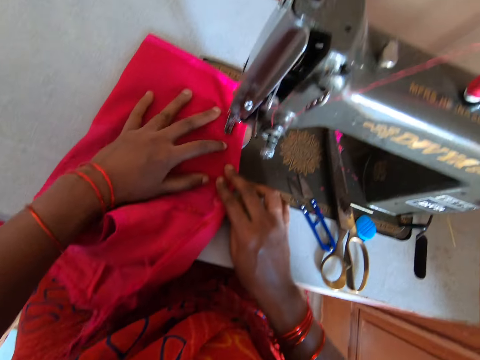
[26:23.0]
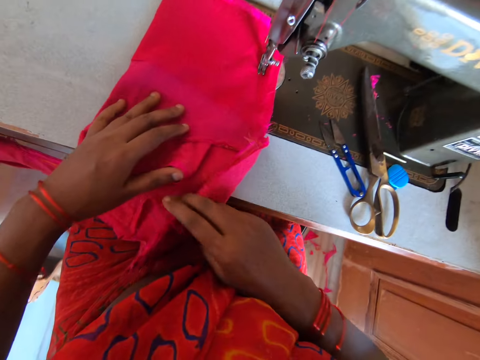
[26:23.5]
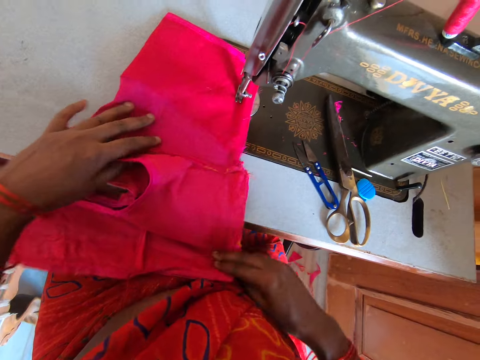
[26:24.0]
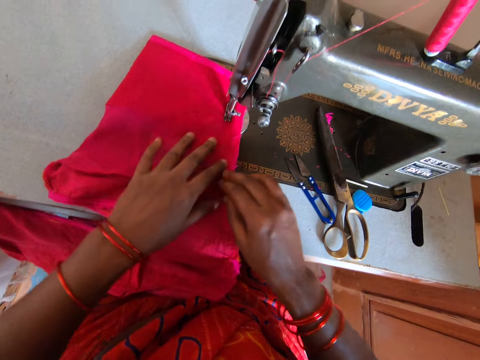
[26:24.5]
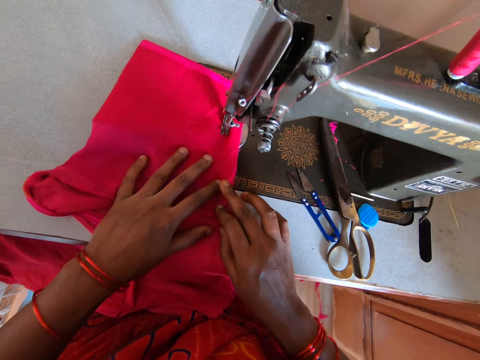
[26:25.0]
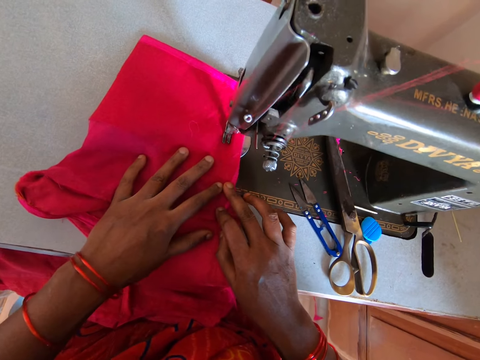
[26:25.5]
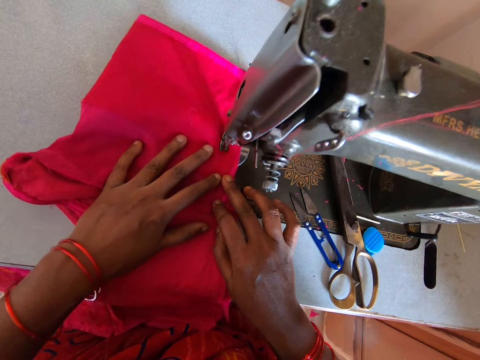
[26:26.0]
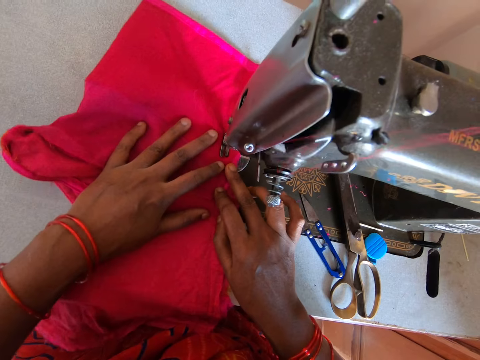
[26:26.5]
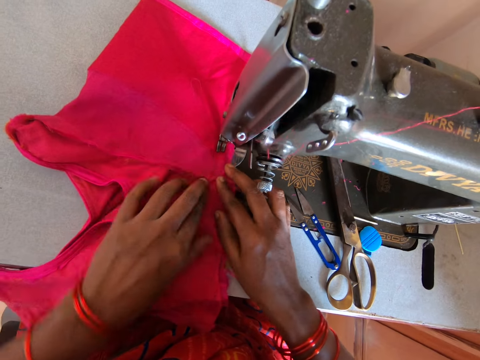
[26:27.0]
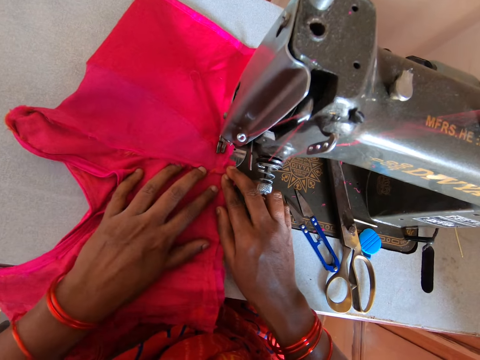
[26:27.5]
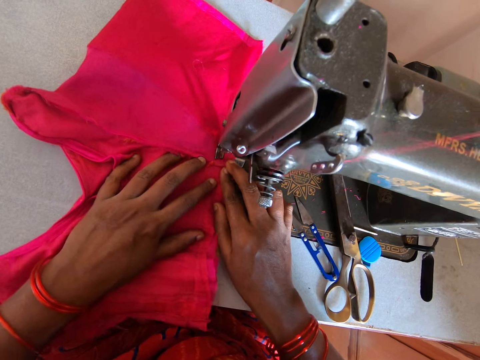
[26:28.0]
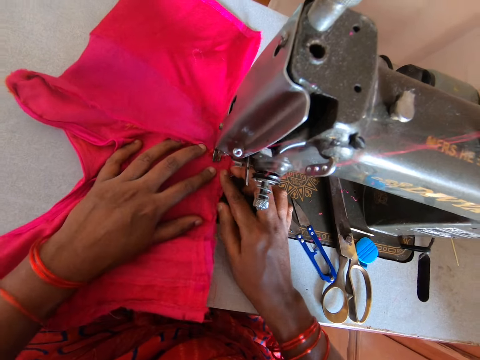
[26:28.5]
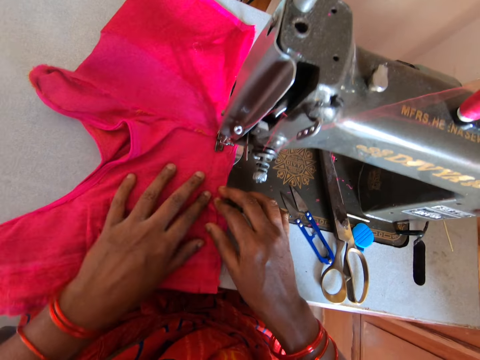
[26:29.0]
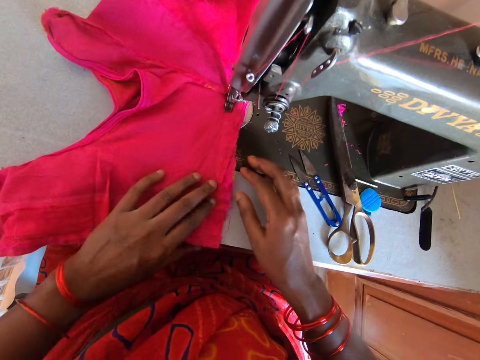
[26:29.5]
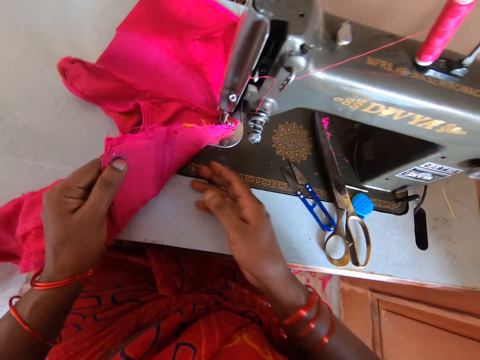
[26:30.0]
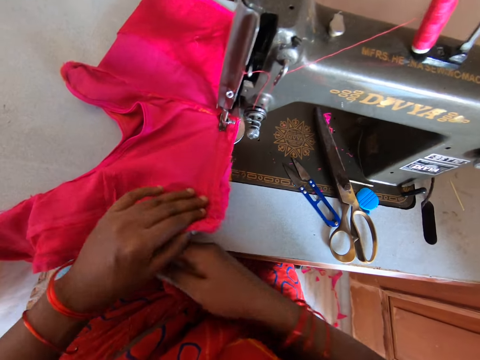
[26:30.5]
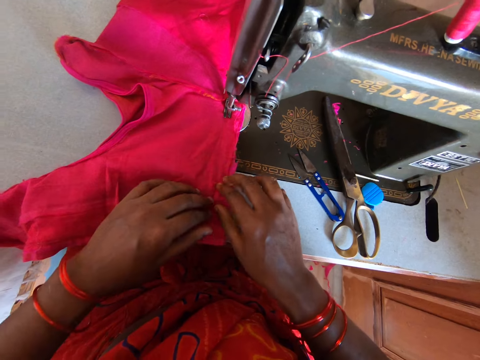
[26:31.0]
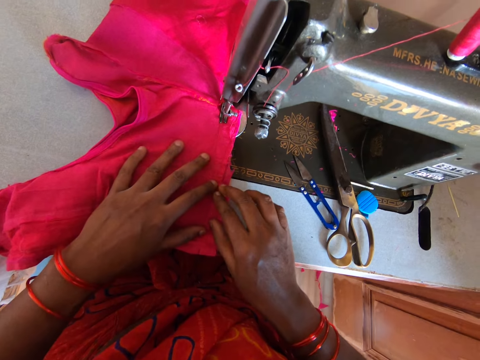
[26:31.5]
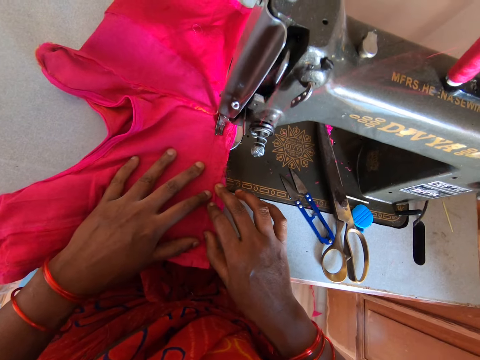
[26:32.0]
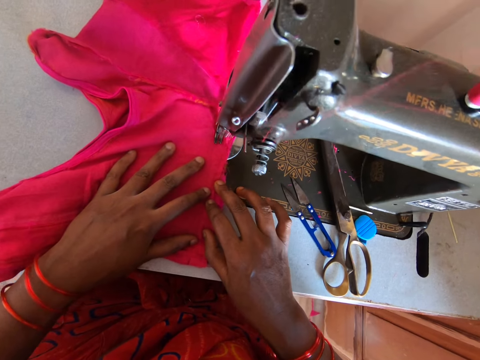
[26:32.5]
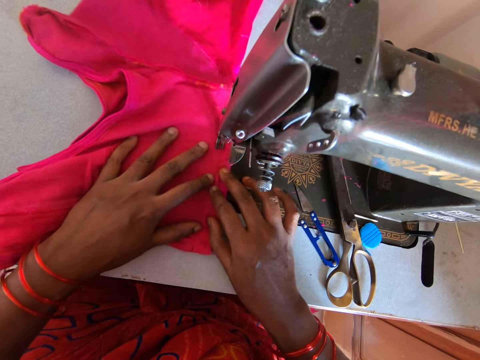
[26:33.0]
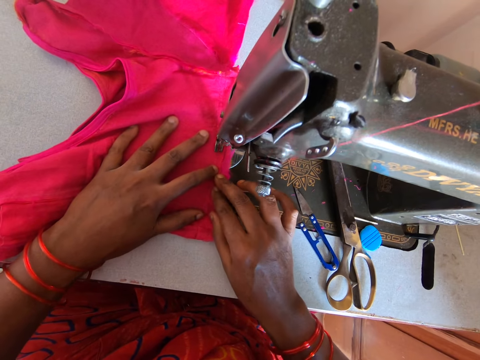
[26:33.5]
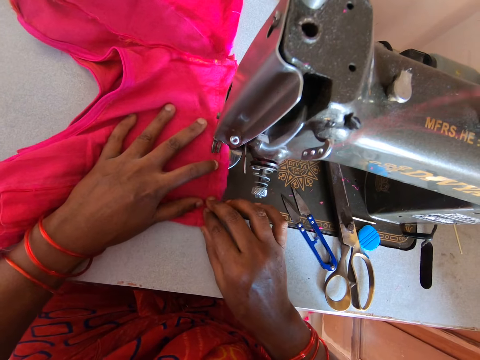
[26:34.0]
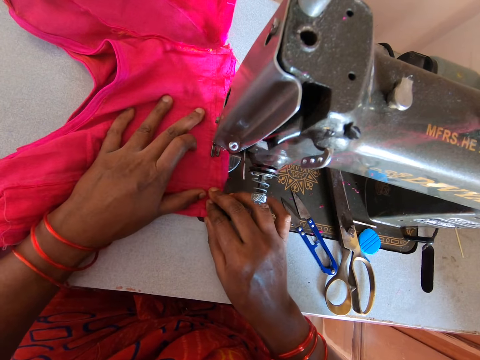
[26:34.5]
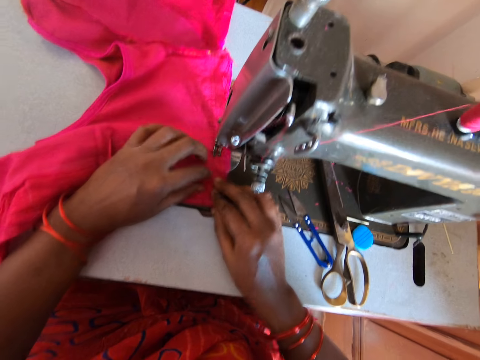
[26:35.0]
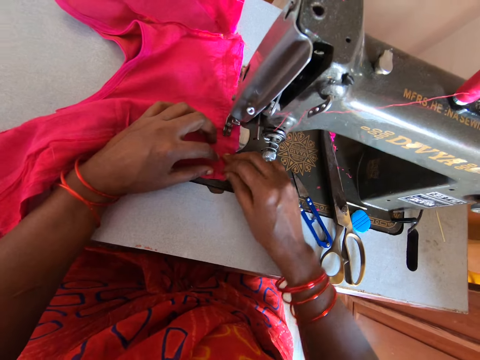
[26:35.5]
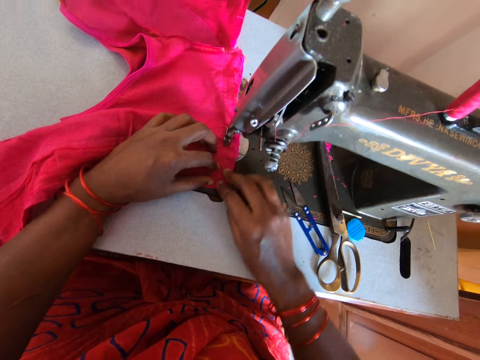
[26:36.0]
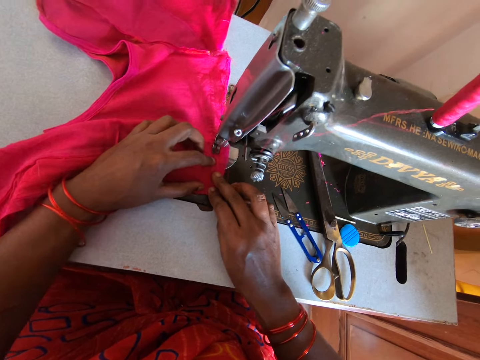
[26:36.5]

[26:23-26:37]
The camera wearer straightens the cloth. They sew. They fix the cloth on the sewing machine table. They sew.

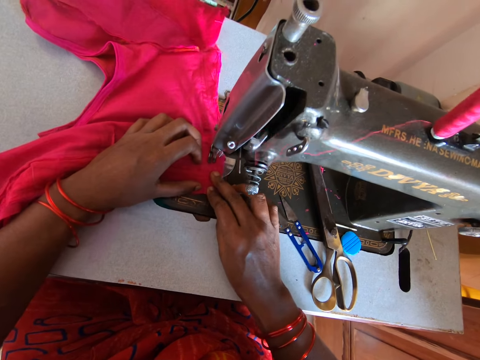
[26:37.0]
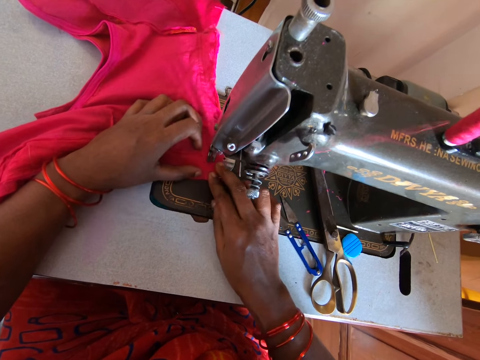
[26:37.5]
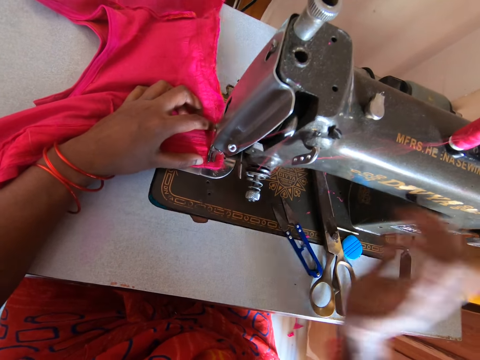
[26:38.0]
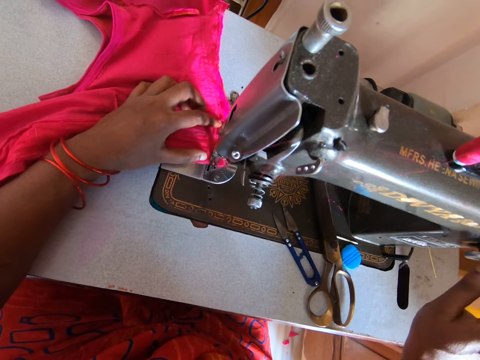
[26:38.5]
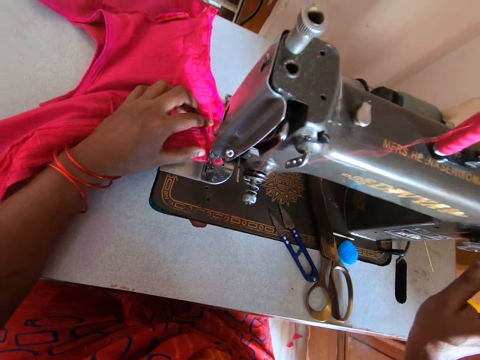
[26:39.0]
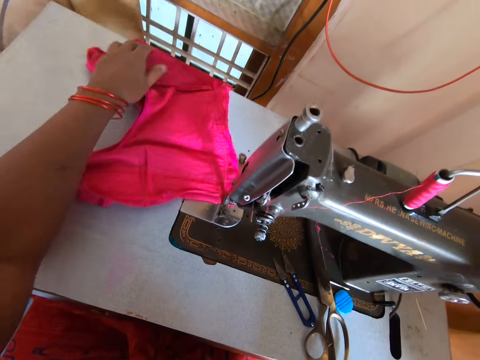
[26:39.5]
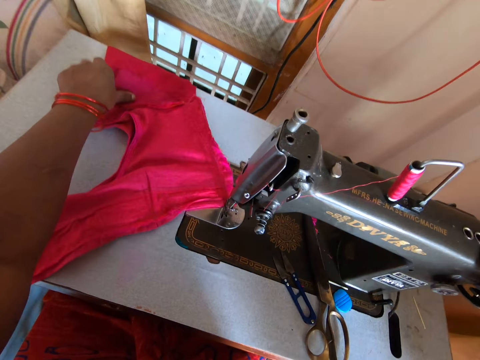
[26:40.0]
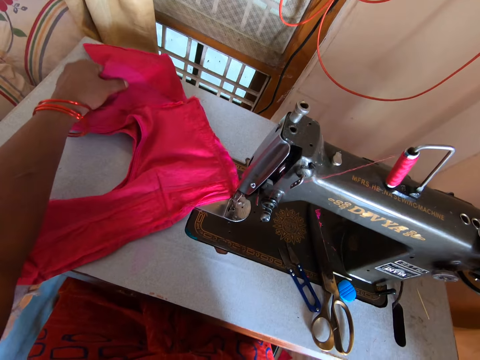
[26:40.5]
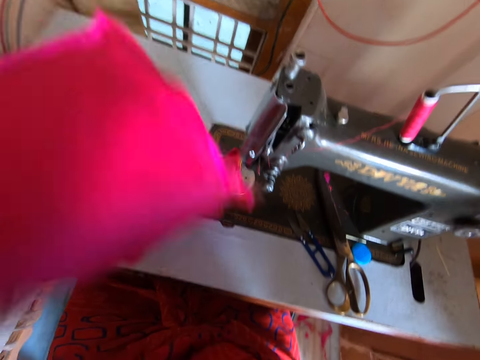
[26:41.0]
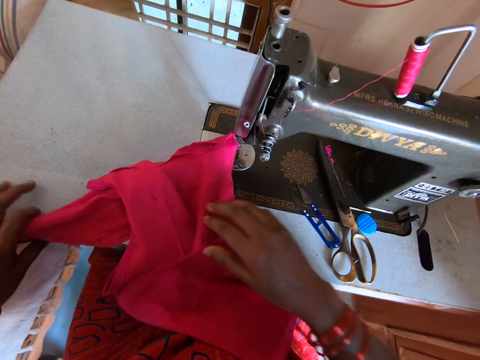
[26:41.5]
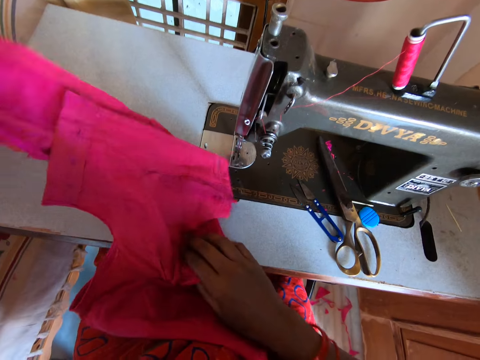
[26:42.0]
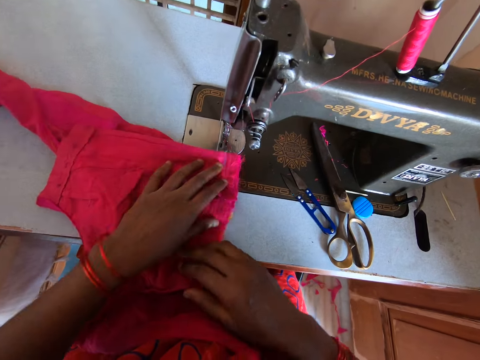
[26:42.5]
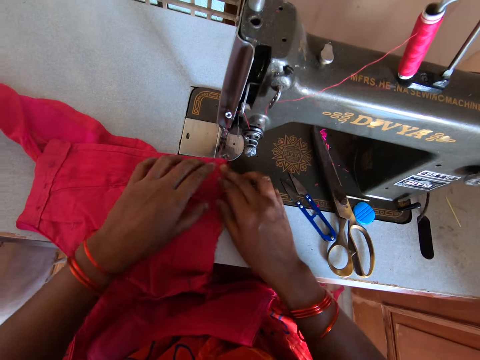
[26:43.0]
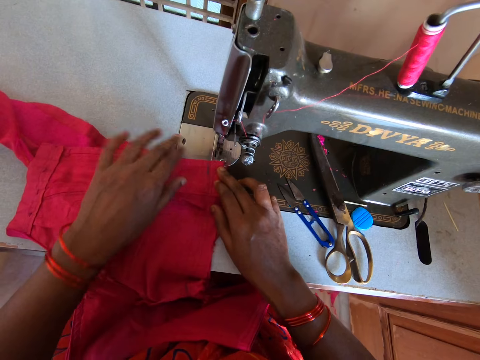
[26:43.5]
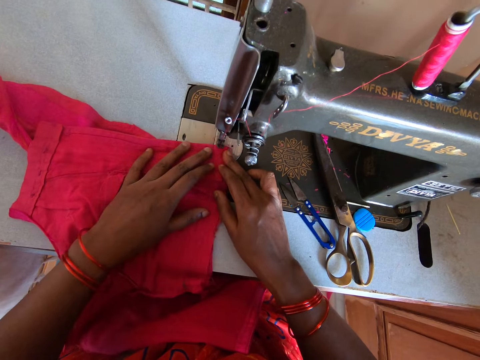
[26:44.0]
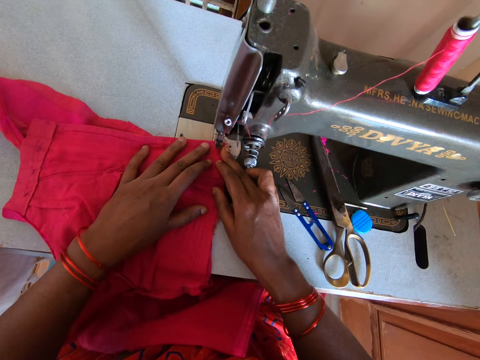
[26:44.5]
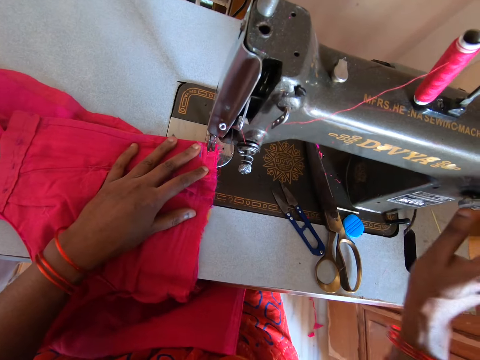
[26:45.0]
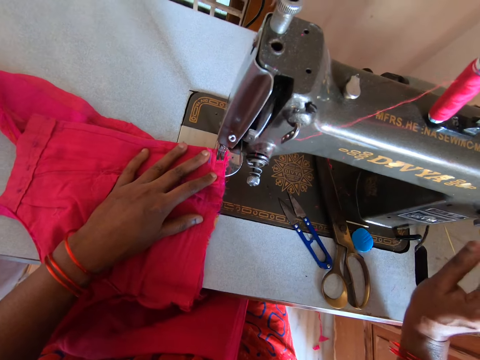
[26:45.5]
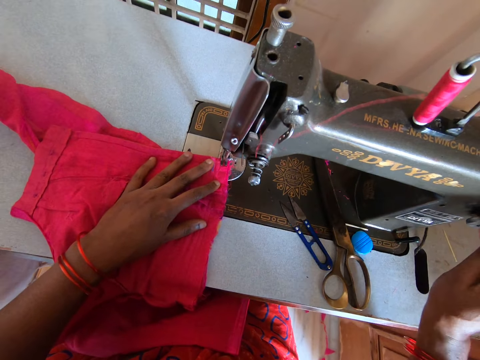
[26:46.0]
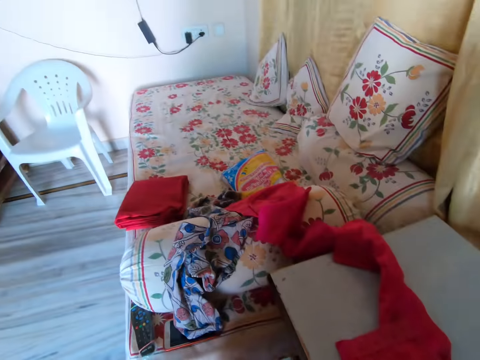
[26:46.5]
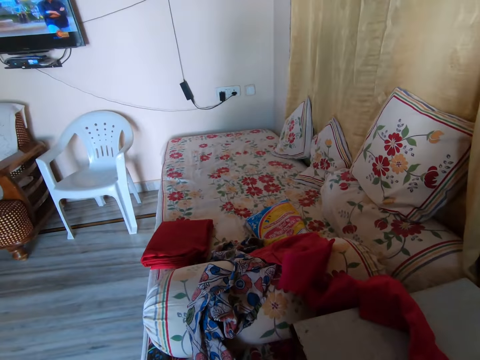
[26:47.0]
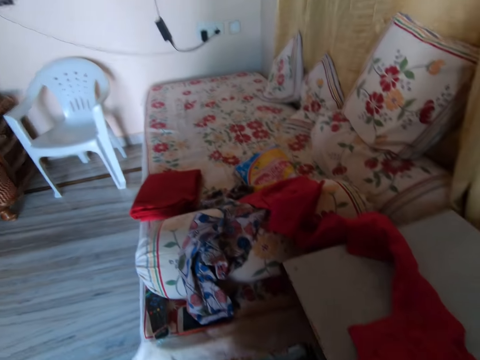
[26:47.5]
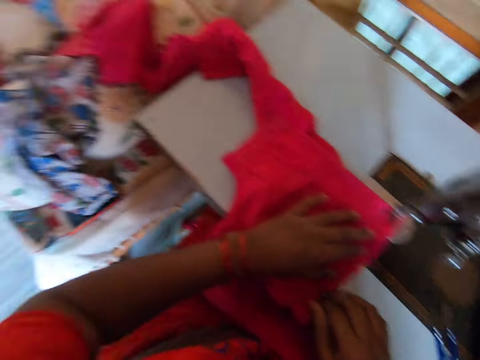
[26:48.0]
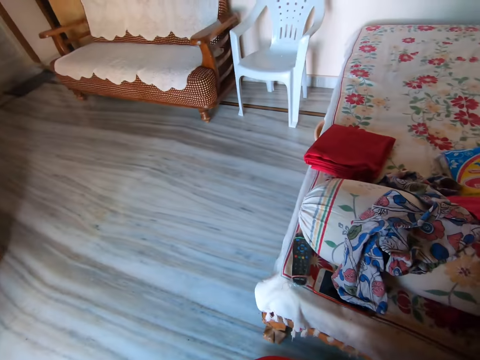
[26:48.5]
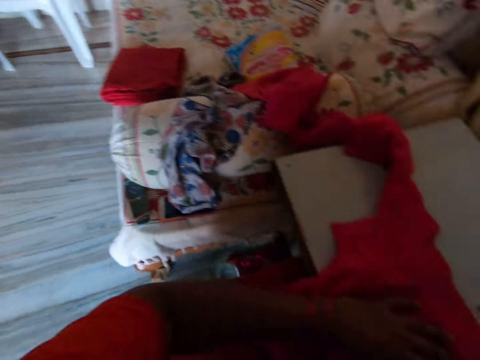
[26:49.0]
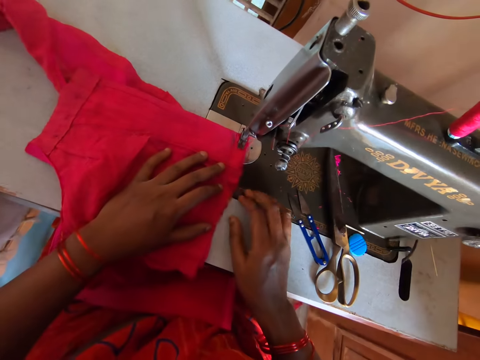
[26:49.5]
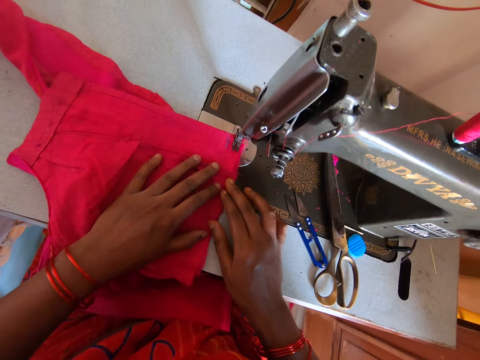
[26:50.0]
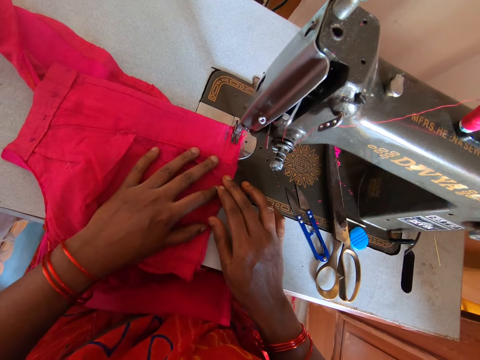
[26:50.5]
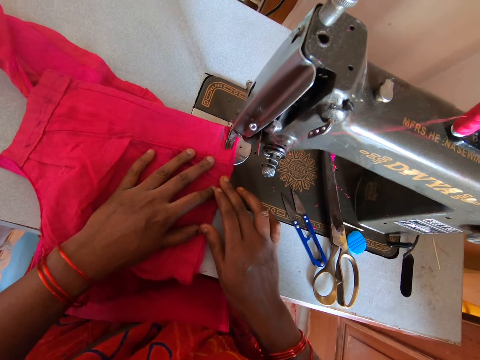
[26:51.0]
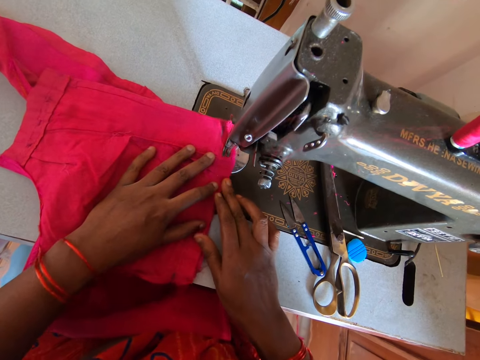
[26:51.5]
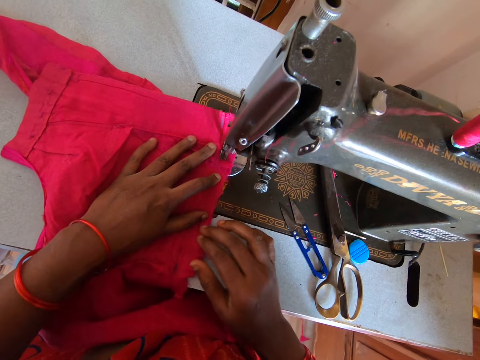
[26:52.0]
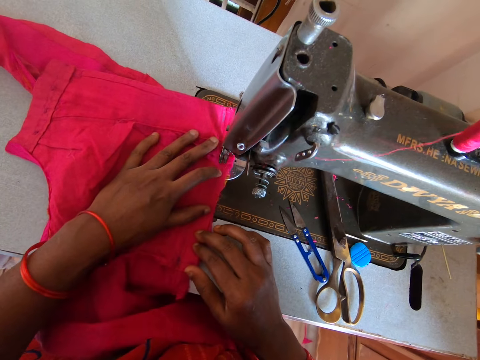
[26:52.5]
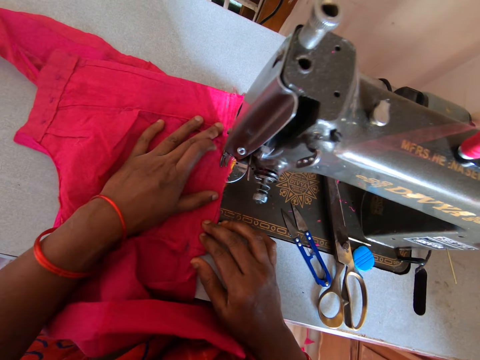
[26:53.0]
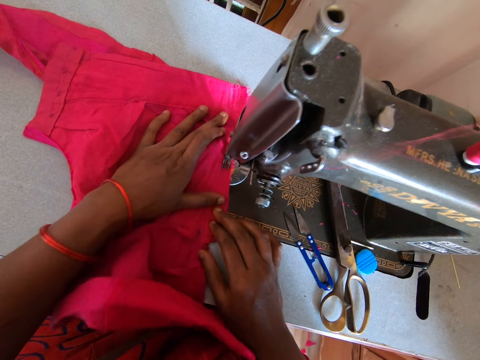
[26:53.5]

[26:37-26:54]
The camera wearer turns the cloth. They fix the cloth on the sewing machine table. They sew. They look around. They look around again. They sew.
